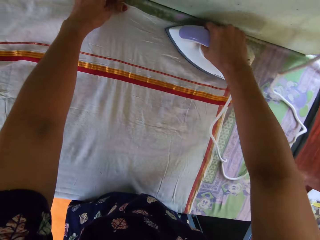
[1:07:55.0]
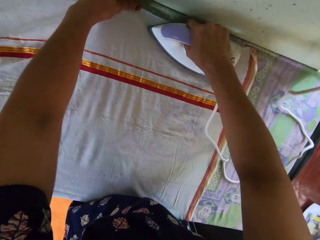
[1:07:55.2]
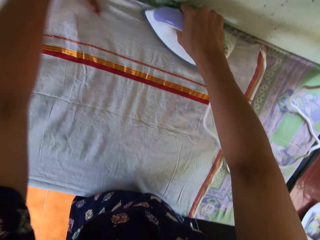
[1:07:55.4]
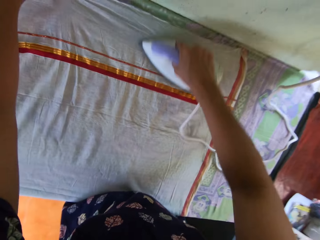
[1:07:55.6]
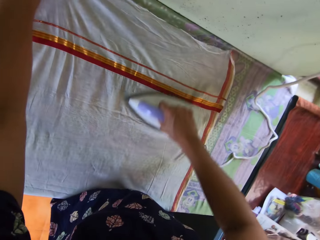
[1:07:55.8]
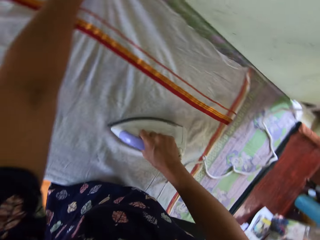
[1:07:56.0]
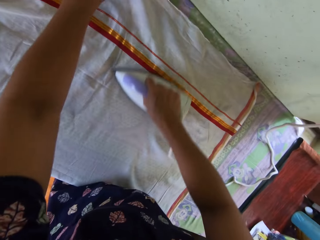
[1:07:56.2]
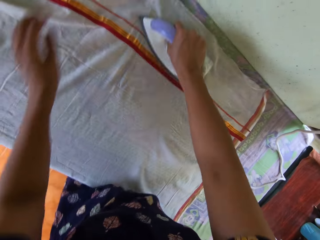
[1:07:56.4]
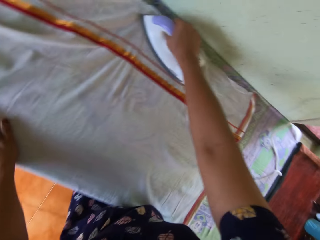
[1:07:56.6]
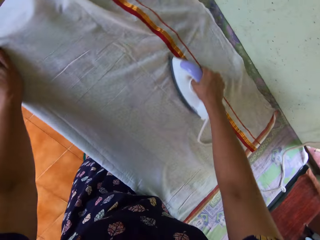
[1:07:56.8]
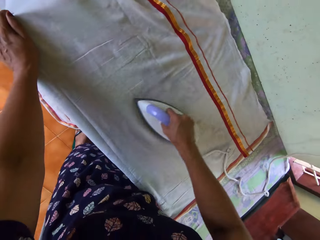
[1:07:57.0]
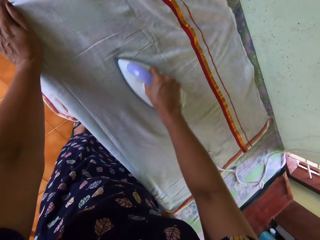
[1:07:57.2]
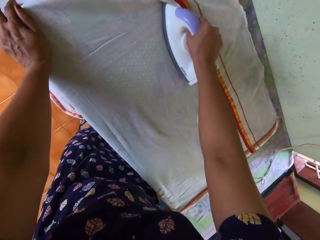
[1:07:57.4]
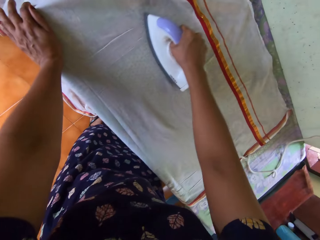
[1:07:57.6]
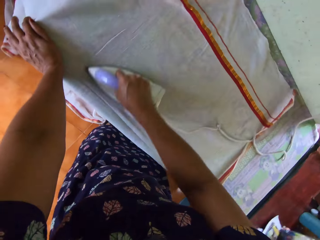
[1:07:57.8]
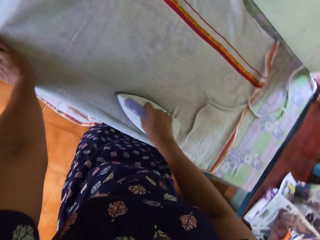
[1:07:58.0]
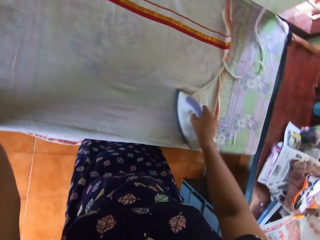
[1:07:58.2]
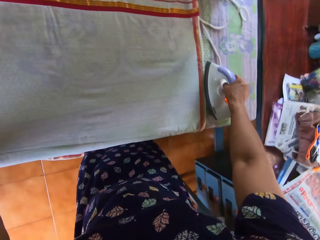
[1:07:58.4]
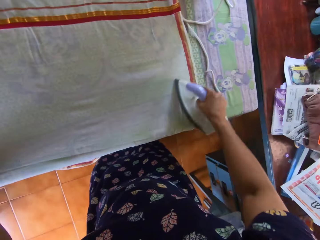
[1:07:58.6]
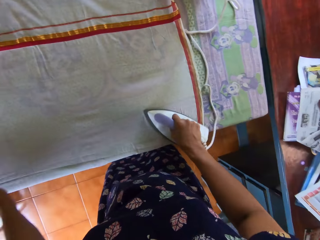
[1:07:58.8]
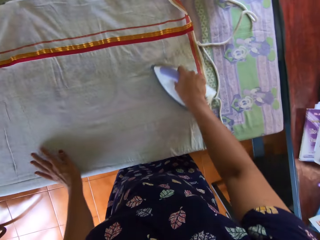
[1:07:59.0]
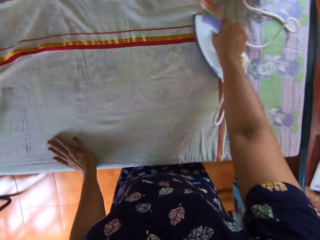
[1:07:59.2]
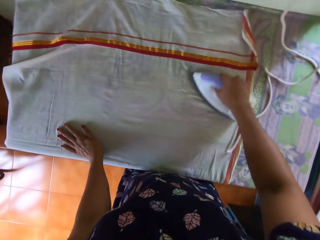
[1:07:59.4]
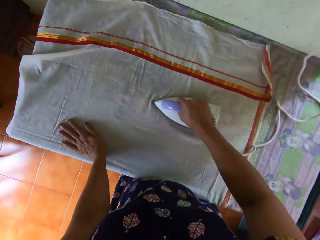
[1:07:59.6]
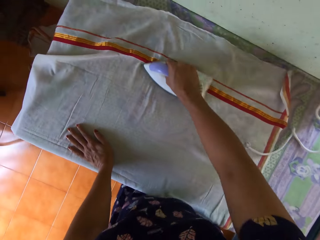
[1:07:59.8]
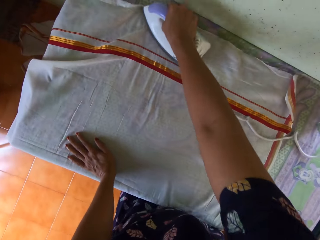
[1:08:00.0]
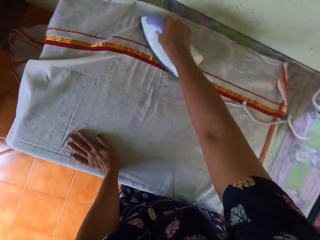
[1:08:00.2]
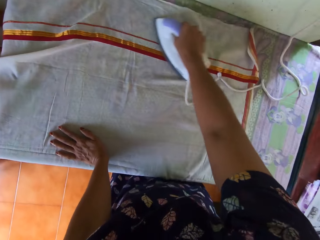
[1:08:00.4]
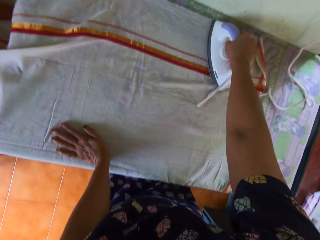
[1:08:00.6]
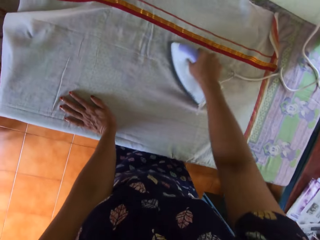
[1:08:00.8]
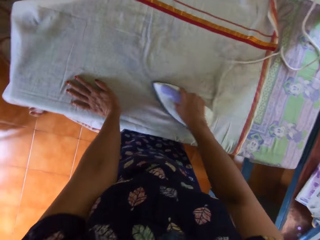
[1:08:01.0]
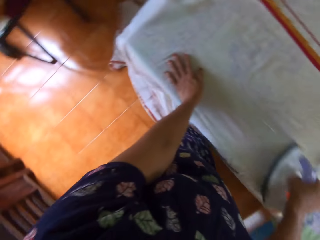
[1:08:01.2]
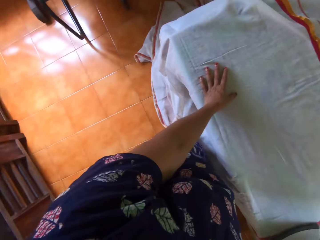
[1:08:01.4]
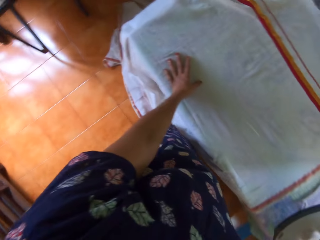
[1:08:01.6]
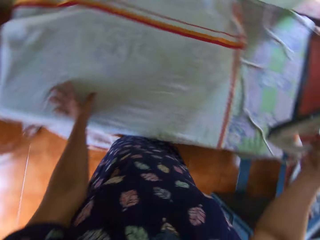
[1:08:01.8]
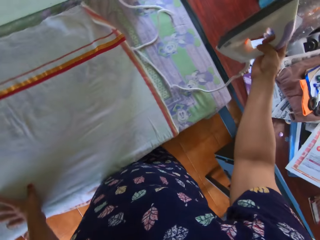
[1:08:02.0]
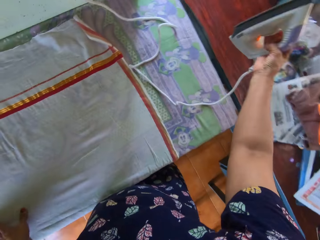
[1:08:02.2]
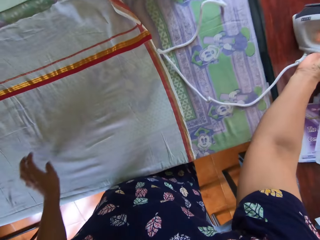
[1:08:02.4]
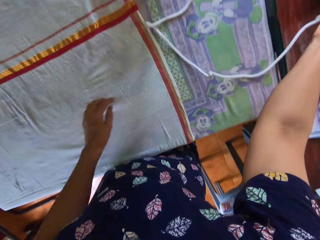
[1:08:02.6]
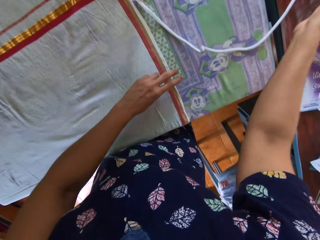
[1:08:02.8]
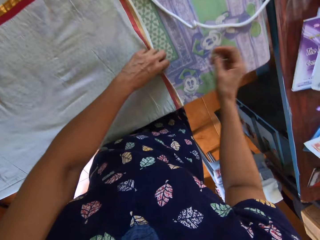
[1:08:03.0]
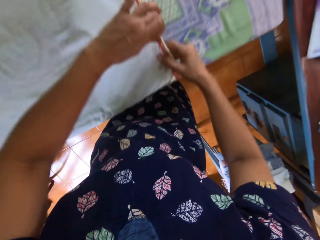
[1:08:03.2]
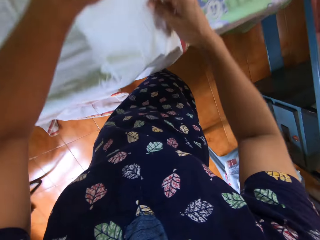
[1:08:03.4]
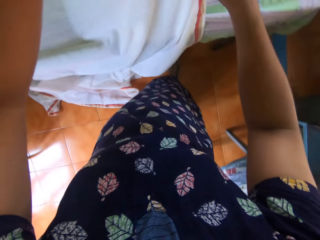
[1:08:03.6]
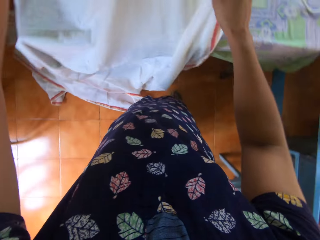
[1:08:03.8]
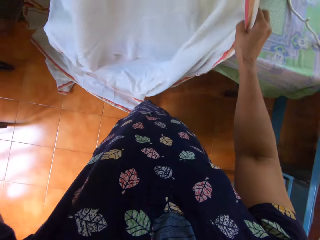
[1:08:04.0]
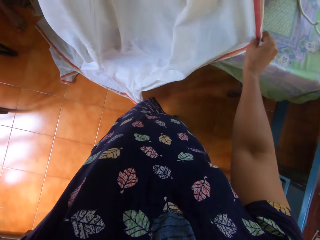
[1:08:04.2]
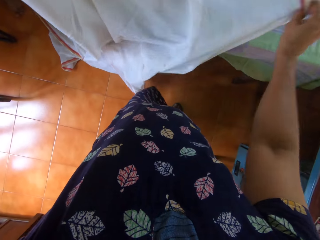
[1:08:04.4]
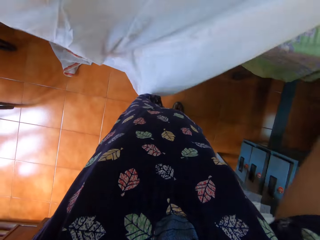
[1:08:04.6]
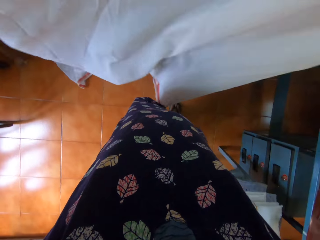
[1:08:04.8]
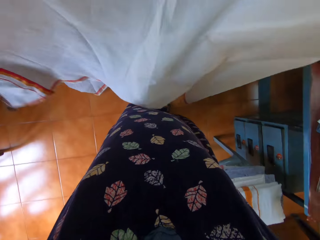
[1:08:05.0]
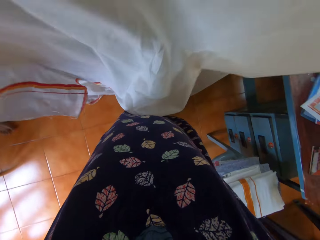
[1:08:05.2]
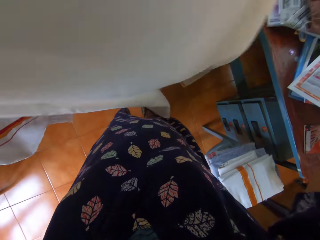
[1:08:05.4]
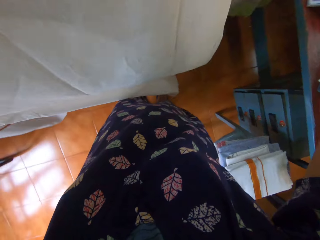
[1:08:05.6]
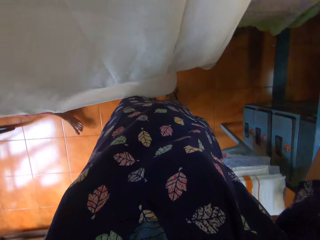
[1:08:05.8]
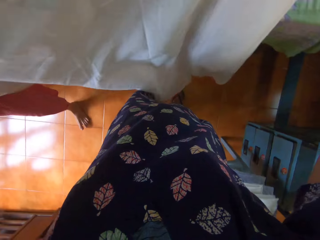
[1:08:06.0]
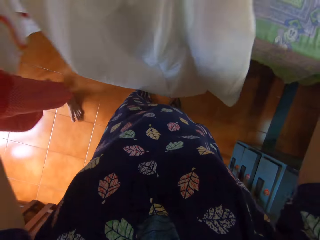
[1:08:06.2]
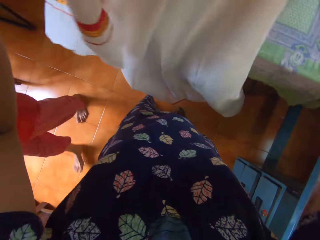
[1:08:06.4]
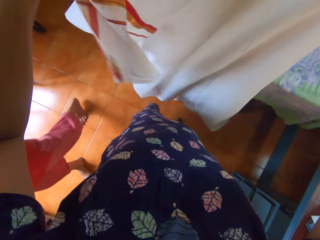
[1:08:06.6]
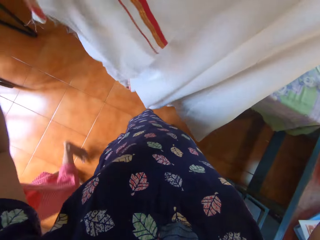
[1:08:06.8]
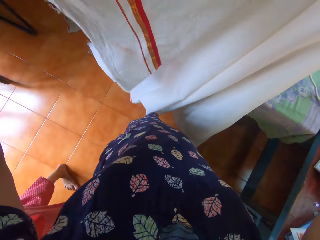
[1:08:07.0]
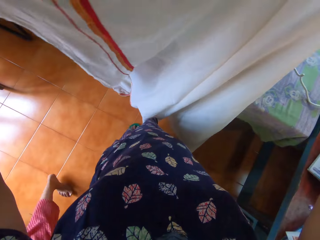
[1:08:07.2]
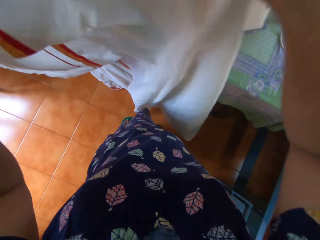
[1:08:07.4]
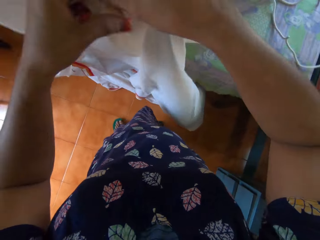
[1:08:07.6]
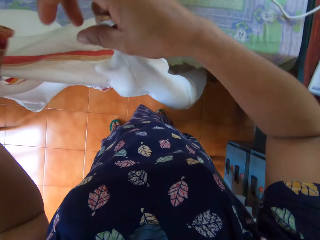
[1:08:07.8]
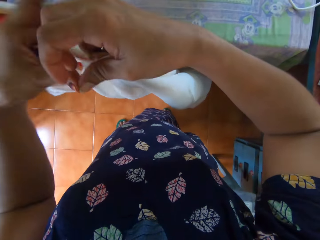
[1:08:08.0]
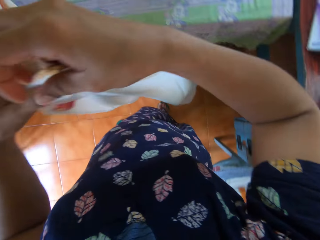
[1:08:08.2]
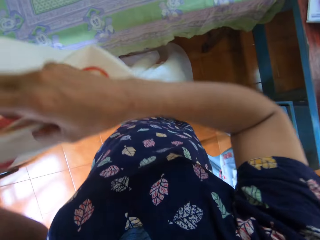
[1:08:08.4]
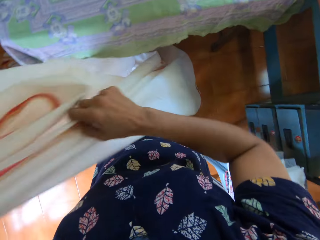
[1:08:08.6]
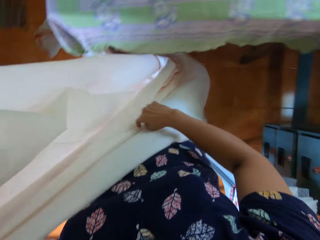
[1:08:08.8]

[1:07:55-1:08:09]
The camera wearer drops the electric pressing iron on the adjacent table. She lifts the fabric with her left hand and holds the fabric with both hands. A boy walks past the camera wearer.

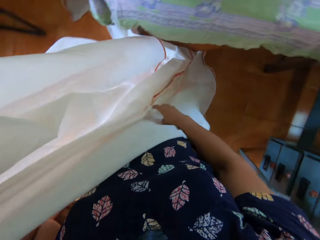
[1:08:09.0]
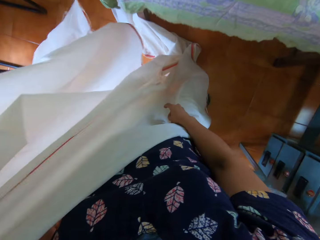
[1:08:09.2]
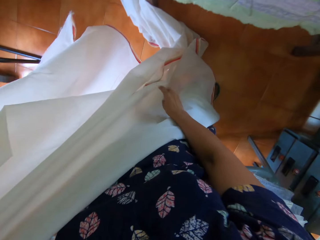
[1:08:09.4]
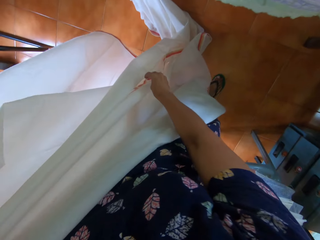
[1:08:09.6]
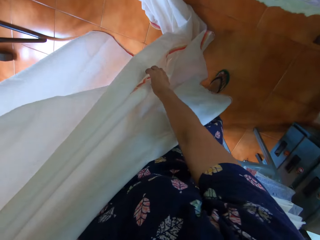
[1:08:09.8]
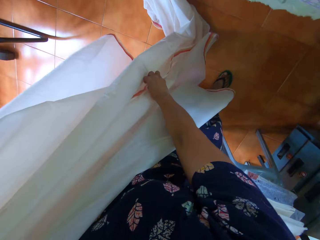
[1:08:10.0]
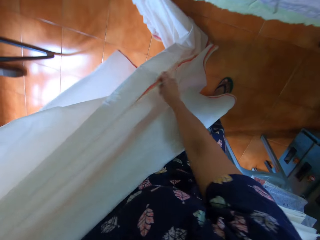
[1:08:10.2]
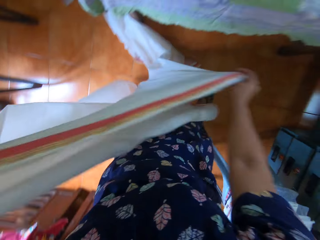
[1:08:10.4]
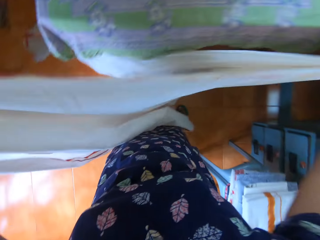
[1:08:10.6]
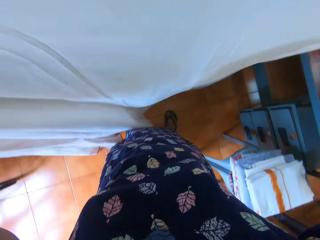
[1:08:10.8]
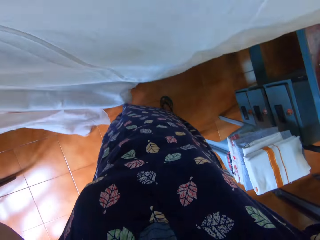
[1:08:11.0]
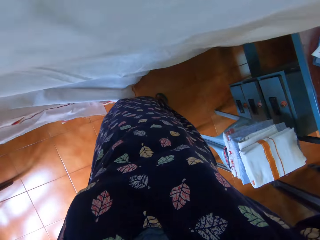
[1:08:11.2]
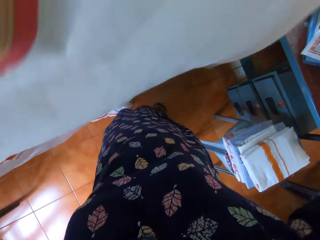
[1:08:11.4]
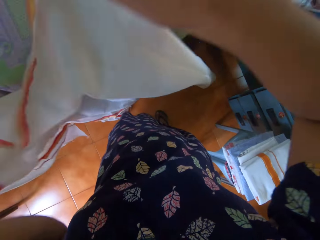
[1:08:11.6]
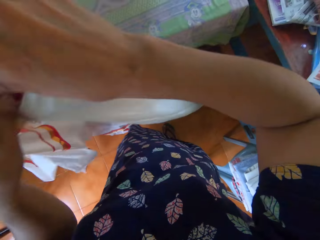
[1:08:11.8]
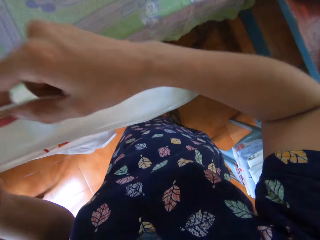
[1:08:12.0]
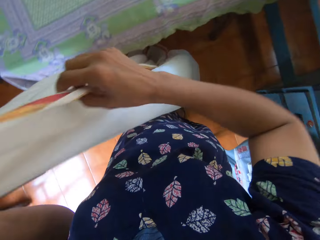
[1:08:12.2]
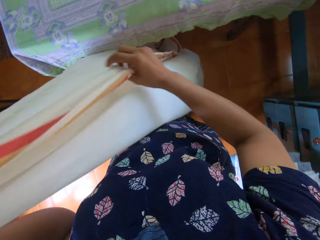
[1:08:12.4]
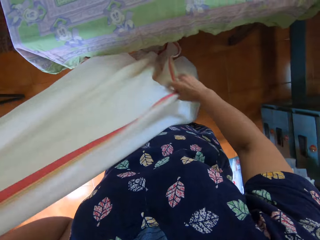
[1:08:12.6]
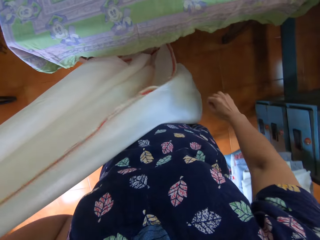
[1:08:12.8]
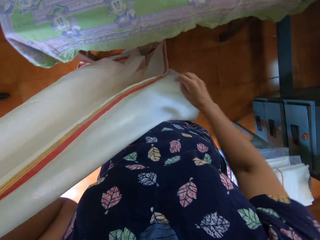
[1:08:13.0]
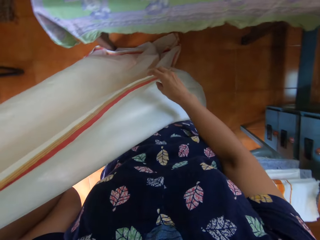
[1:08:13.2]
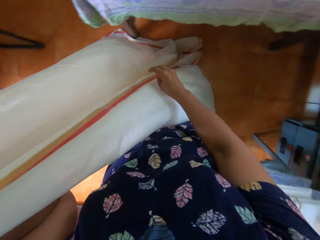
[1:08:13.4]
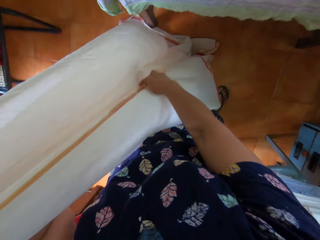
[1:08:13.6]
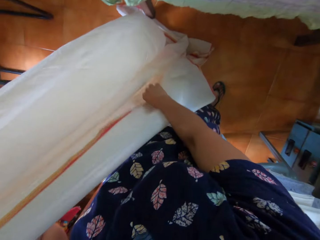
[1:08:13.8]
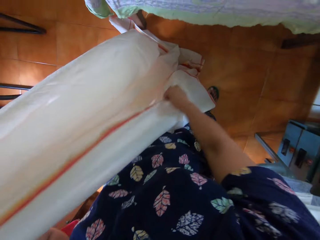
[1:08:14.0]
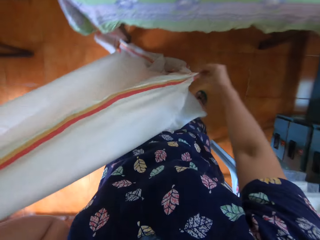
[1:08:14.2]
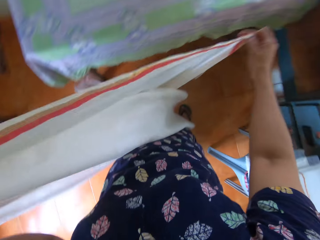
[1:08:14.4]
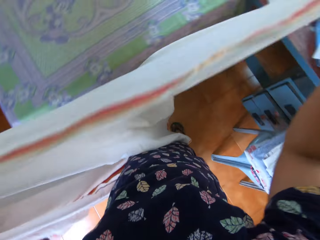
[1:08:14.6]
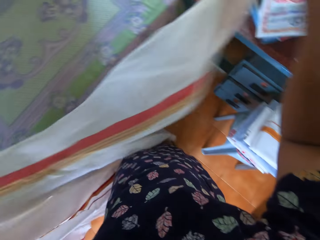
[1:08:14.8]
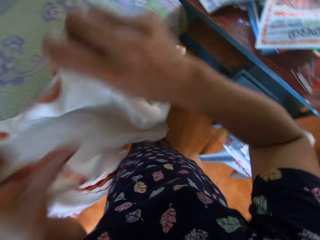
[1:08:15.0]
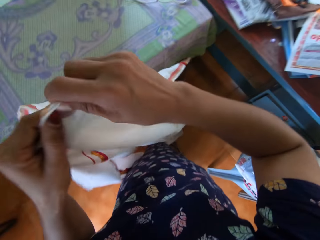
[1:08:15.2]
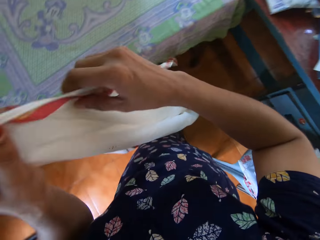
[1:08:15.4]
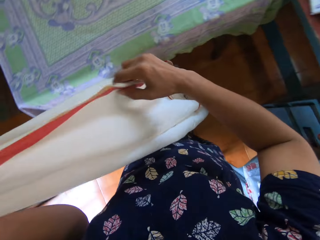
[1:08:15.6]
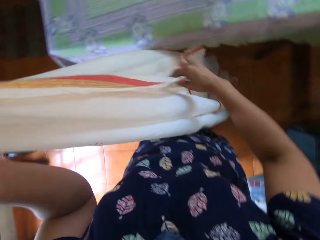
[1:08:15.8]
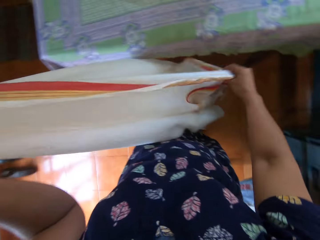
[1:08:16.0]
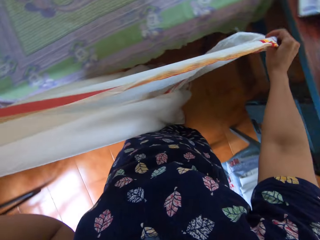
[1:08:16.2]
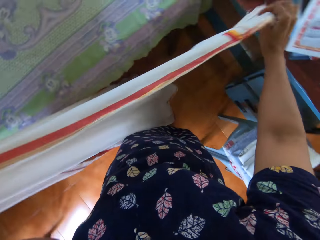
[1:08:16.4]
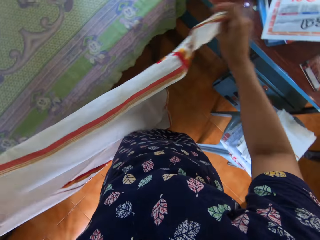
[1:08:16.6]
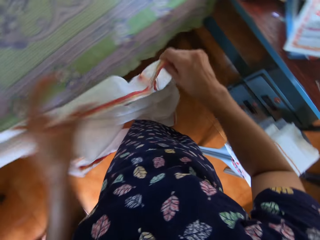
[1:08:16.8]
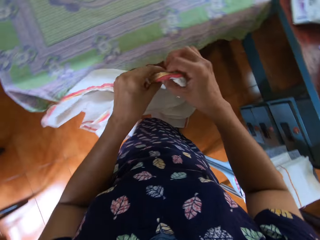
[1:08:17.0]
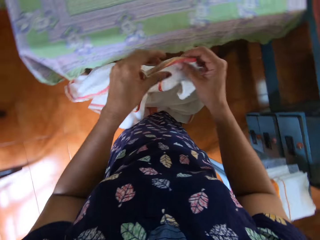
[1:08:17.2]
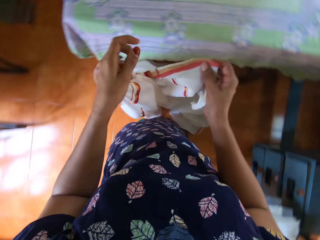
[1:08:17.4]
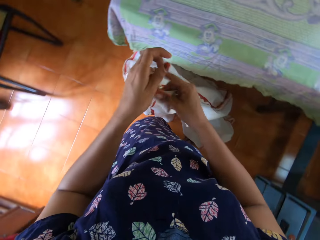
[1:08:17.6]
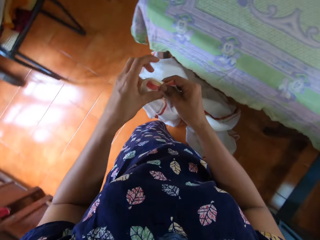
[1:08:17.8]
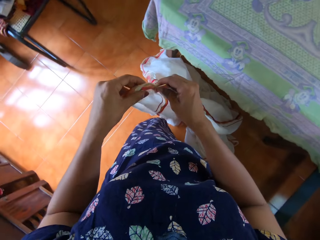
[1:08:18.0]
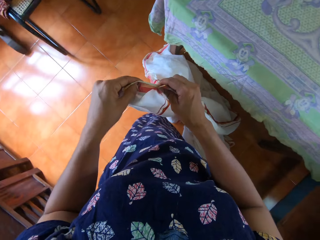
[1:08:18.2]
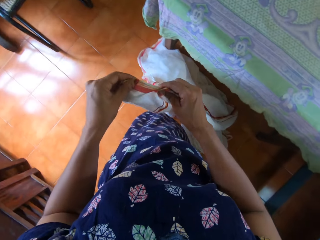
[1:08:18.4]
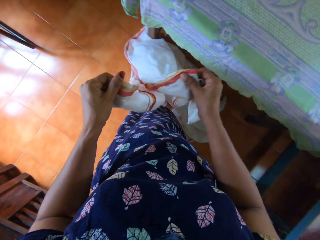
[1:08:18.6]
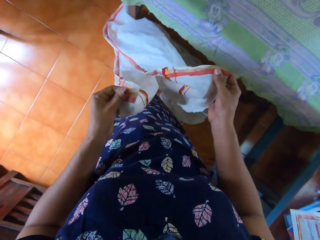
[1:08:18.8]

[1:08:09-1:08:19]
The camera wearer sings.
